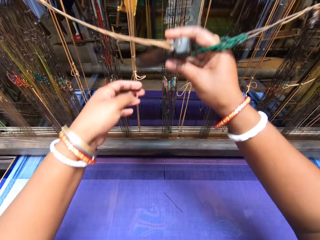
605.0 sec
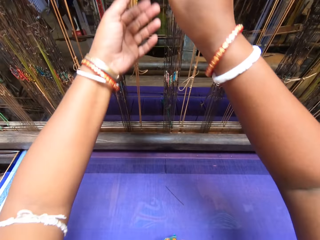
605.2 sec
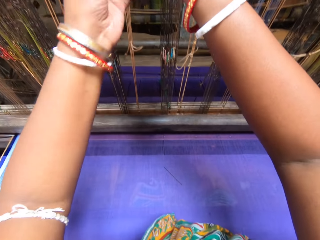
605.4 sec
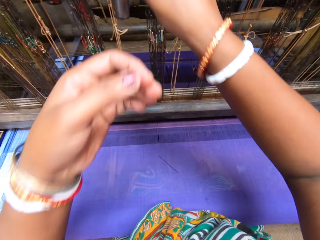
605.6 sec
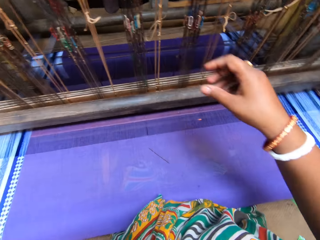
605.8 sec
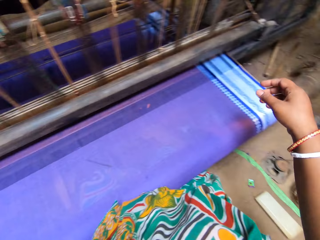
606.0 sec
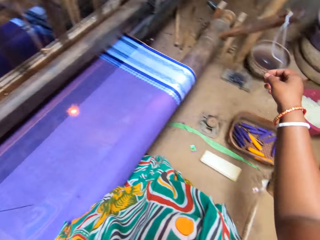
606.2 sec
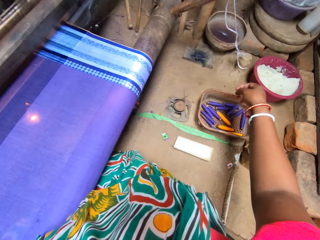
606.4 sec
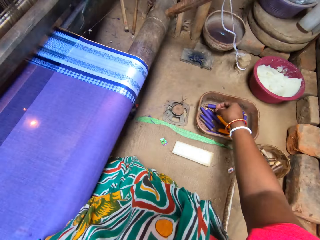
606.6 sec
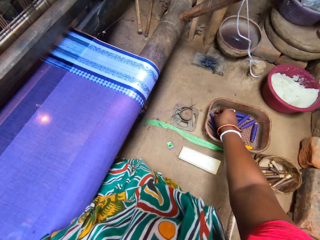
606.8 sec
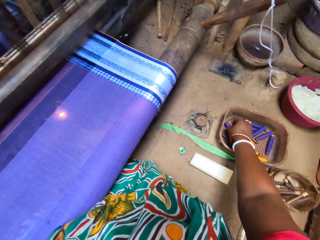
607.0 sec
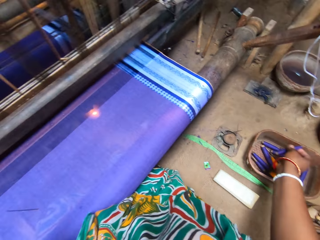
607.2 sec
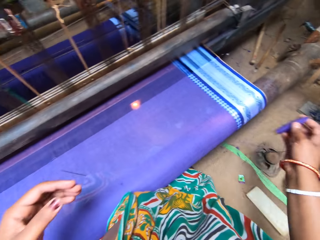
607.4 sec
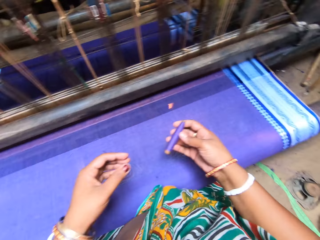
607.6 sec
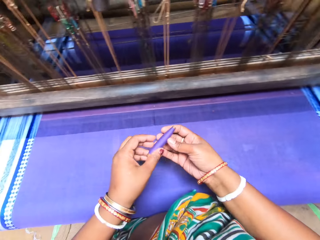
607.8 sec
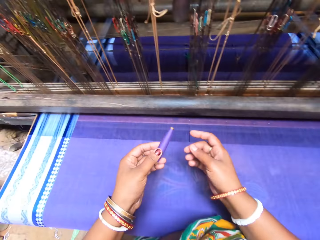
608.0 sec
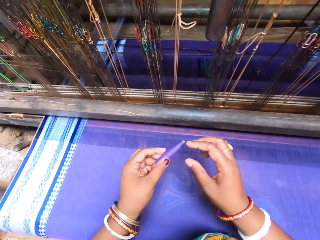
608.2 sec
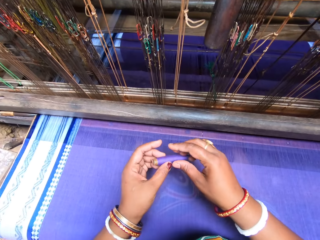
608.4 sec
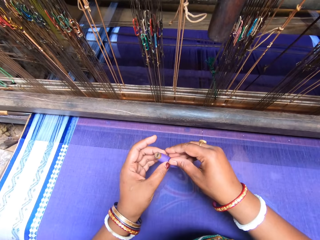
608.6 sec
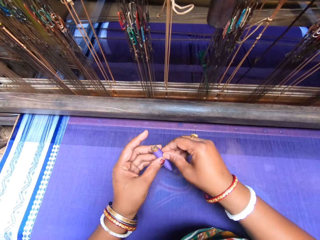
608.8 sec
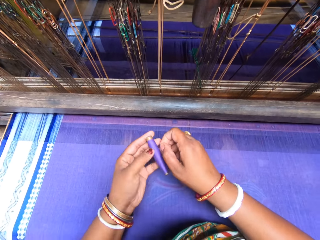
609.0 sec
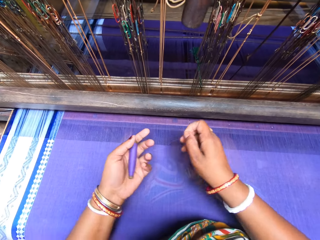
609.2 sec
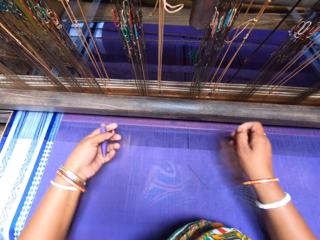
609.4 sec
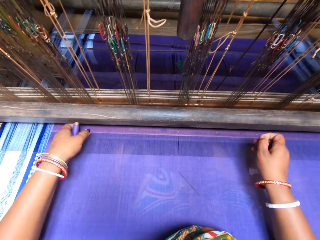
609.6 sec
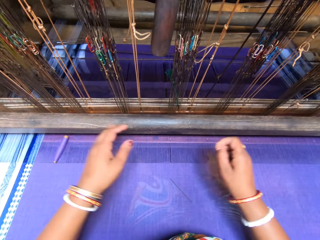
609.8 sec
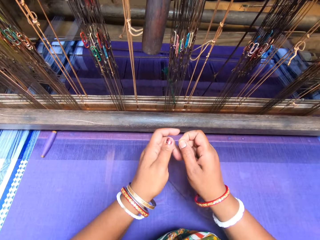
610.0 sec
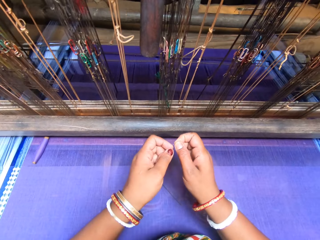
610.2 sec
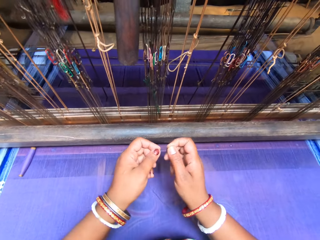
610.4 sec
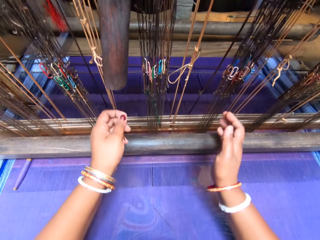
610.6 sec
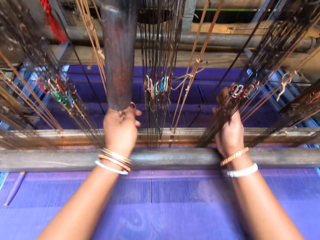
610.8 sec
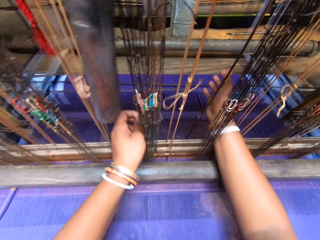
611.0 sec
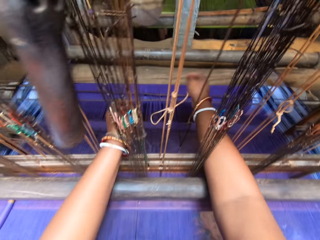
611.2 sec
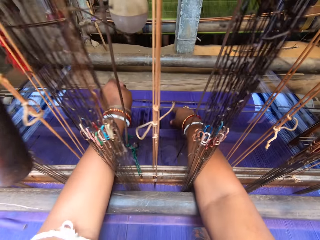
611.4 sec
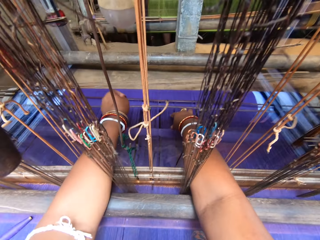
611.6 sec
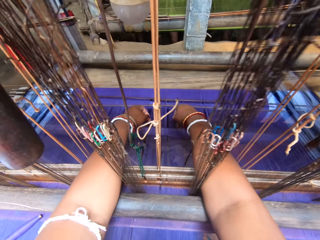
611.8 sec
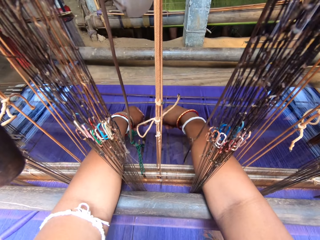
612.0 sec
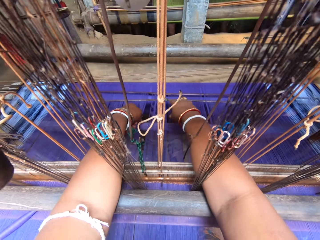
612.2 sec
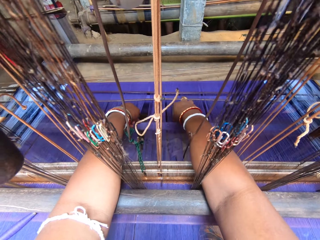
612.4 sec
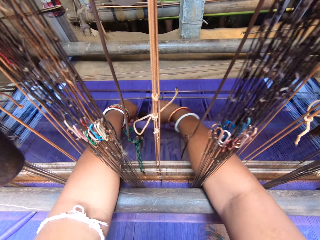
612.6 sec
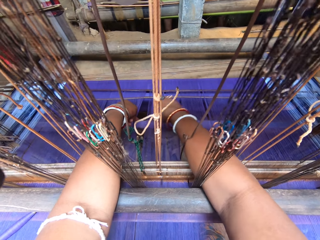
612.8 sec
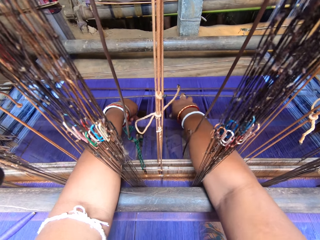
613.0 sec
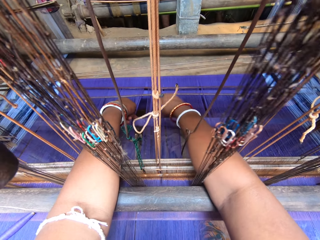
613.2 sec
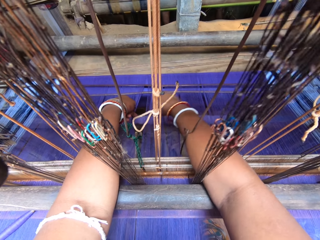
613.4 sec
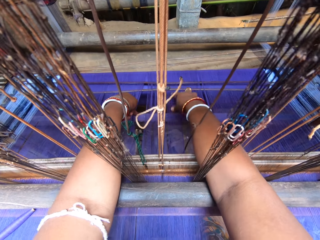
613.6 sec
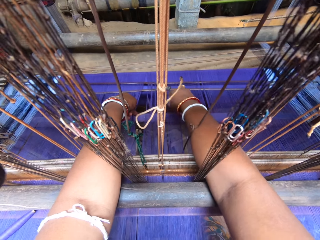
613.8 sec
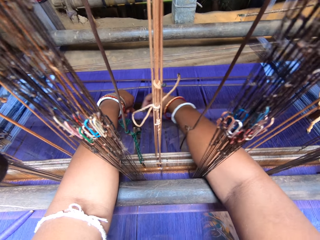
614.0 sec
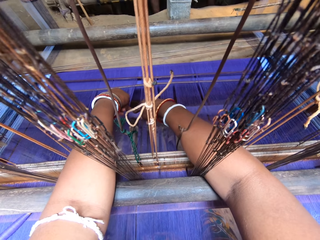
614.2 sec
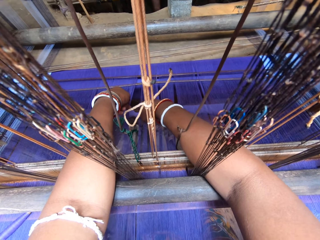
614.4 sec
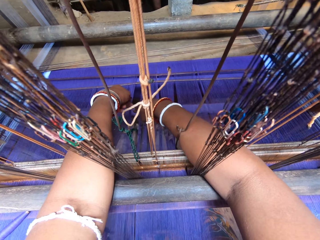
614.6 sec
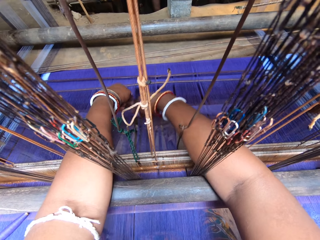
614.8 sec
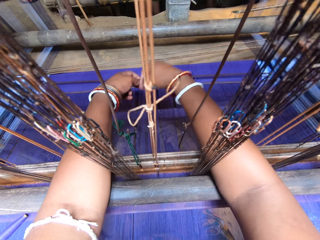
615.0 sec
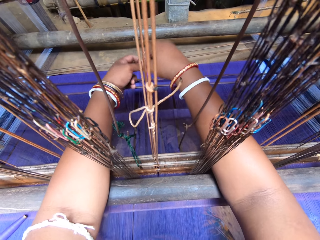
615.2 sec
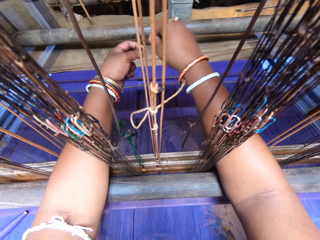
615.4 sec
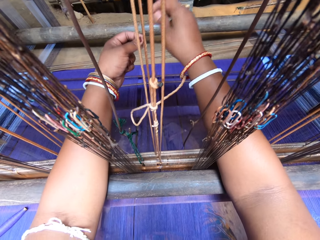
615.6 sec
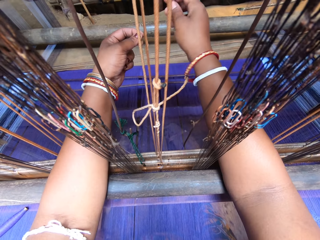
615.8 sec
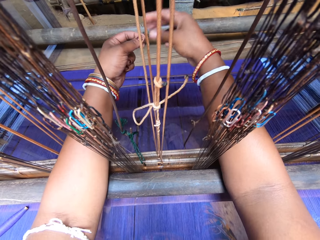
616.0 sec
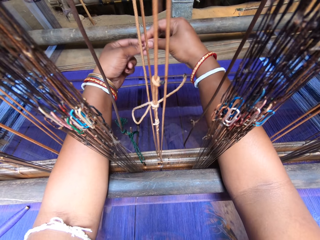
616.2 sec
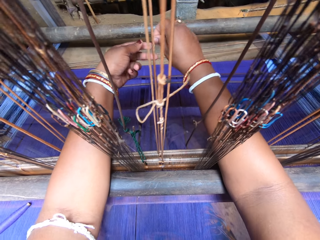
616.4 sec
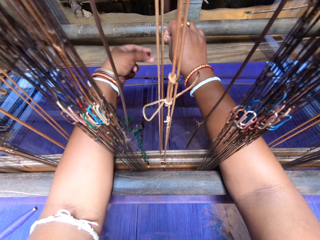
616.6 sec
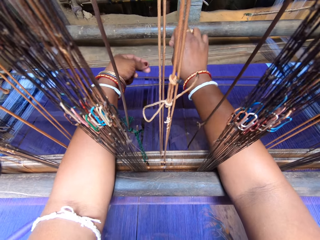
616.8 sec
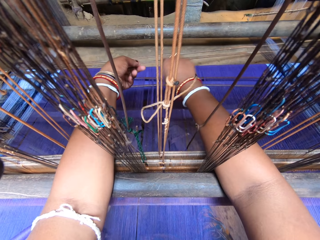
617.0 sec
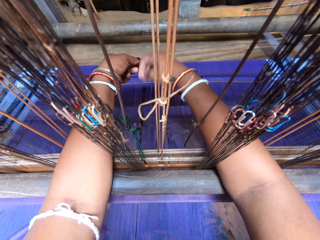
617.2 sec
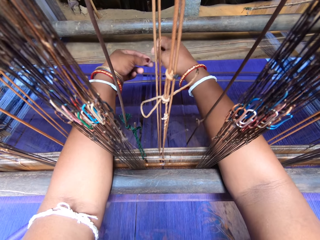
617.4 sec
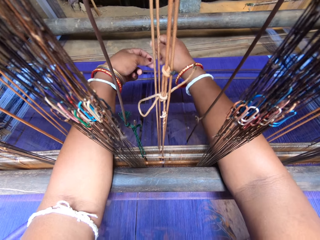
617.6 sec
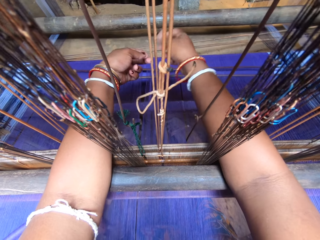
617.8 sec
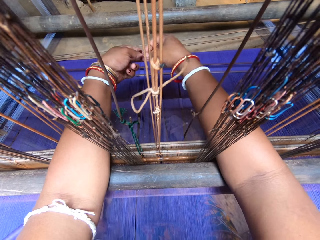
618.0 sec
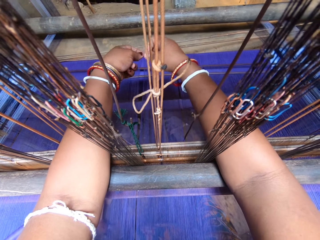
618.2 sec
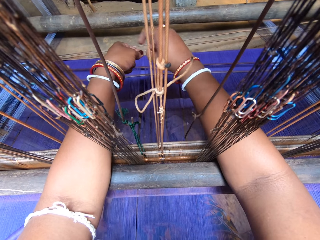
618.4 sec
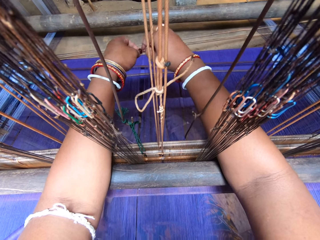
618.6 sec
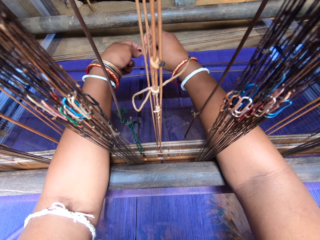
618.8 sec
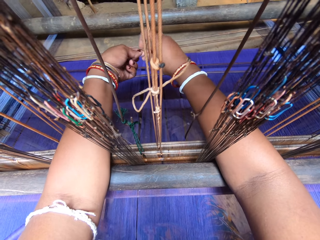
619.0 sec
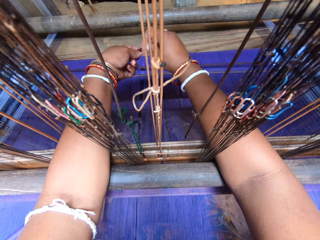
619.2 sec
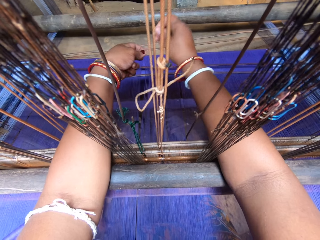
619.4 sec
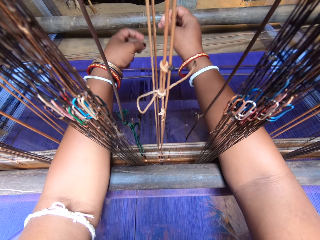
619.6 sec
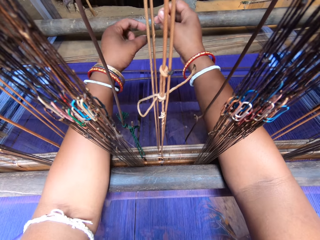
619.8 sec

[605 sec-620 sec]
The camera wearer fixes the sewing machine. She turns around. She picks up a roll of thread in a container with her right hand. She holds the roll of thread with her left hand. She pulls out thread from the roll of thread with her right hand. She puts the roll of thread on the warp with her left hand. She holds the thread with her left hand. She fixes the thread into the warp in the back beam of the handloom with both hands. She arranges warps in the back beam of the handloom with both hands. She sews the fabric. She holds the thread. She ties a knot on the thread with both hands.

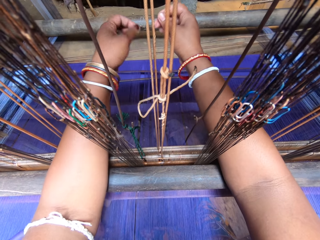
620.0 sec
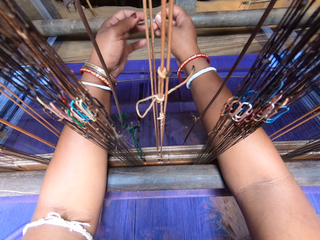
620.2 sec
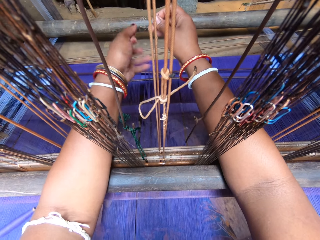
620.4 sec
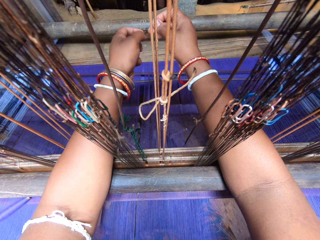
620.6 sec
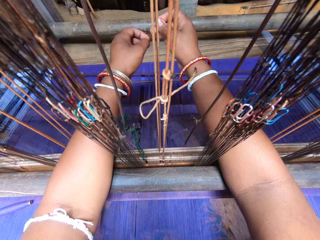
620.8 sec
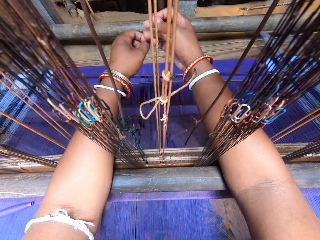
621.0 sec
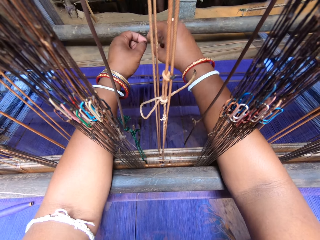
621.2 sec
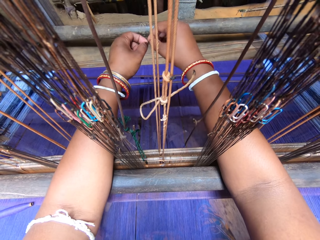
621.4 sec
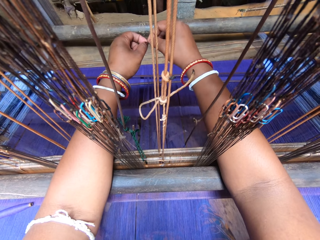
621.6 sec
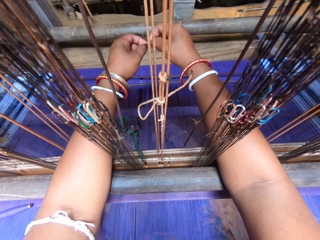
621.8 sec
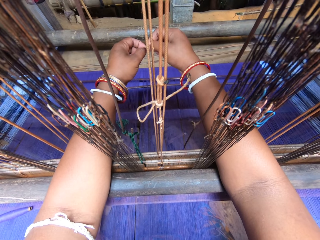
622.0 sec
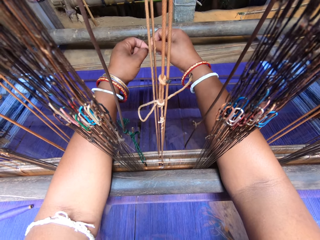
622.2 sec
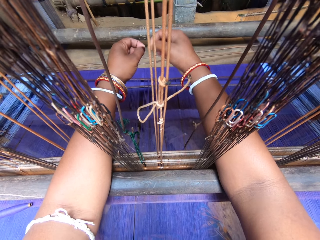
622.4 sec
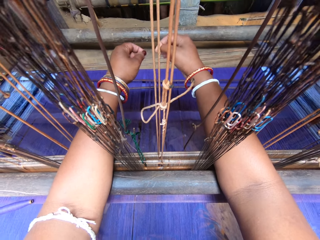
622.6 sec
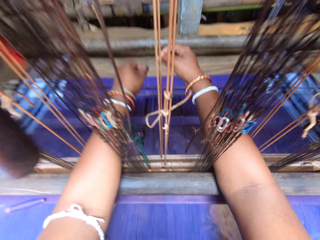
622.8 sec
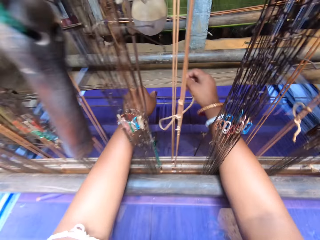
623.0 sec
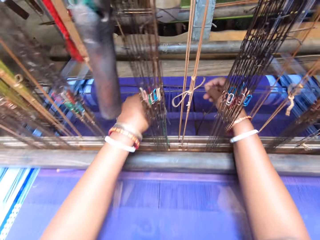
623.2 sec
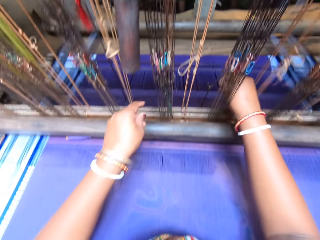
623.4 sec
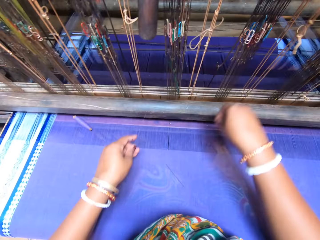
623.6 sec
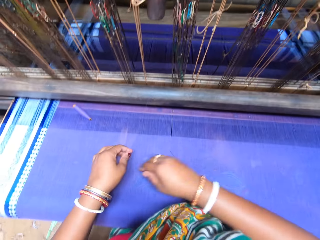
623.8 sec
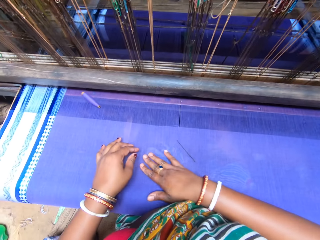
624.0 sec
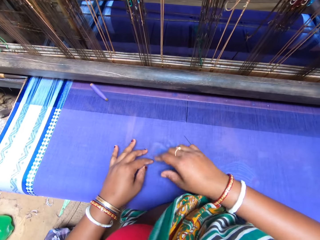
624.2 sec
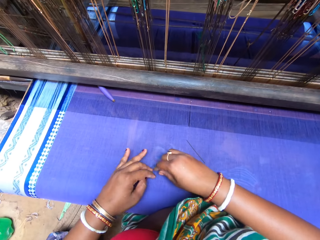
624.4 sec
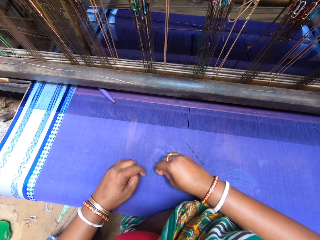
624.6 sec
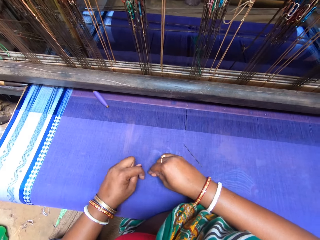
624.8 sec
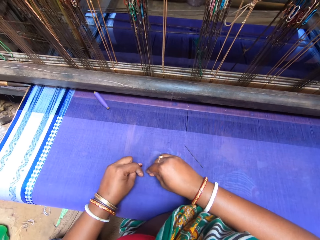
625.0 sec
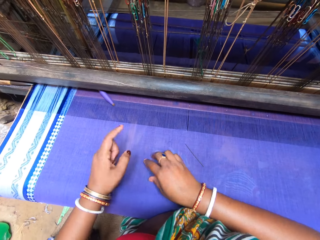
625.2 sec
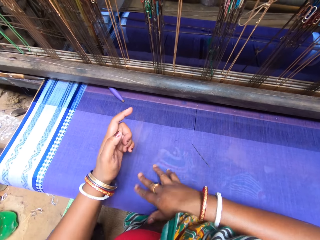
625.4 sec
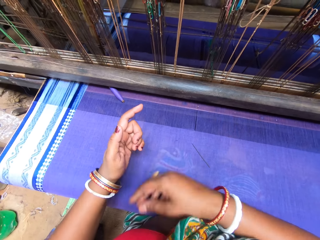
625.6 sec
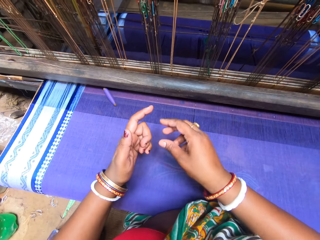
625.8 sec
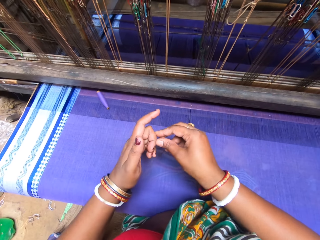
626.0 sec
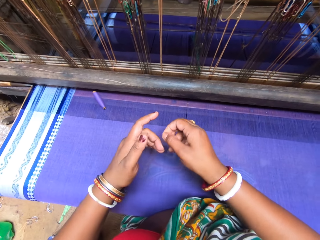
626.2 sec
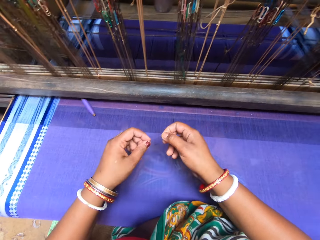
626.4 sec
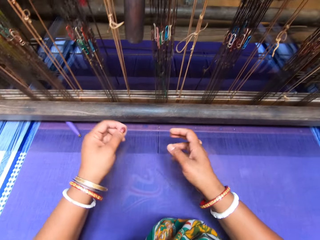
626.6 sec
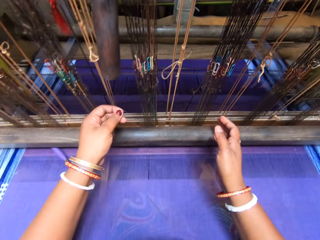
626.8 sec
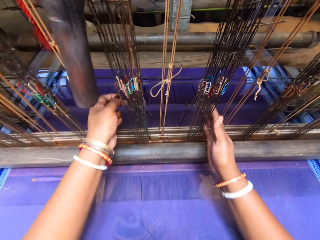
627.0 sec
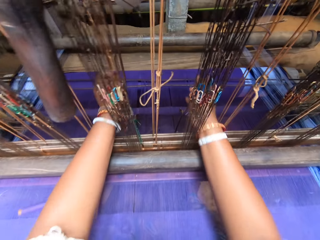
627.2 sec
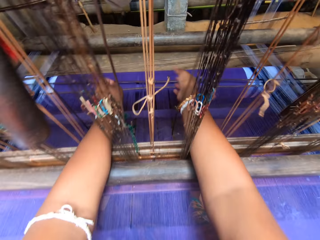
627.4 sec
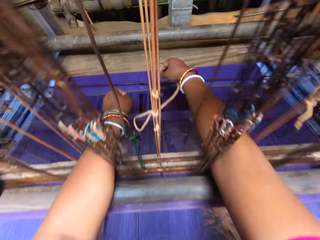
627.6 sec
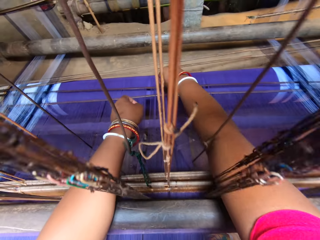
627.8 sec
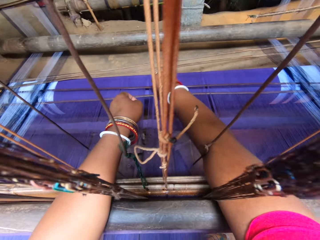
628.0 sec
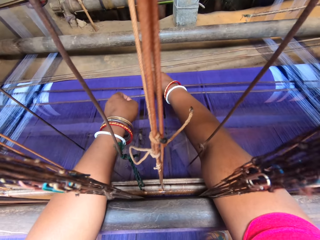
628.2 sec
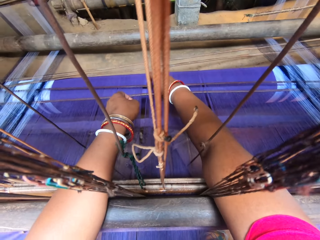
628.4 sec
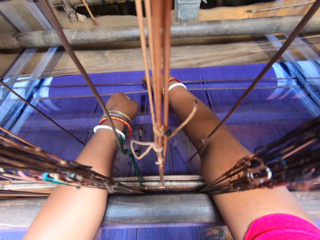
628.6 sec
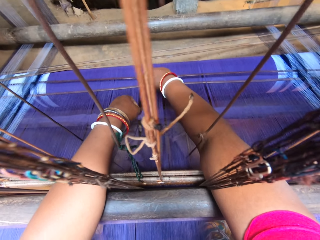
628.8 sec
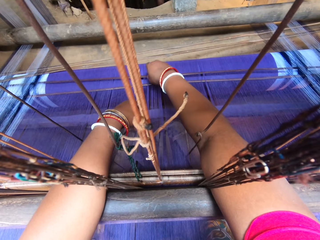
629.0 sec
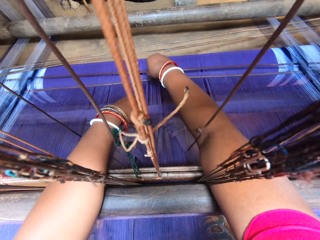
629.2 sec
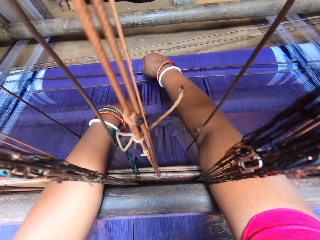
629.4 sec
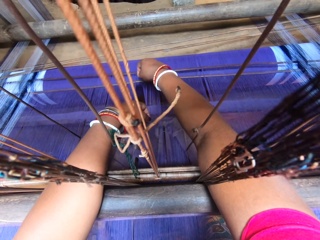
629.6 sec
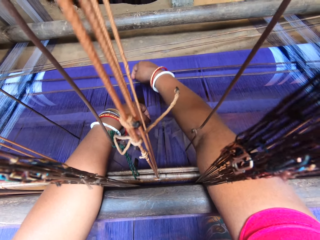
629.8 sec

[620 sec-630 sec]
The camera wearer picks up the thread from the sari with both hands. She straightens the thread. She holds the thread with her left hand. She fixes the thread into the warp in the back beam of the handloom with both hands. She sews the fabric.
